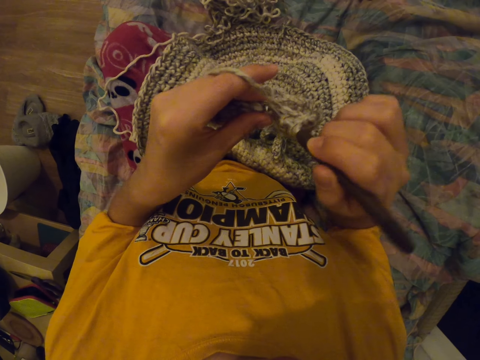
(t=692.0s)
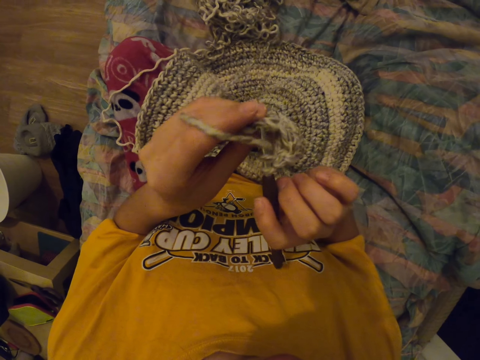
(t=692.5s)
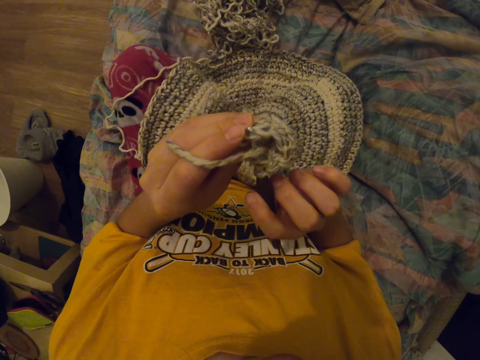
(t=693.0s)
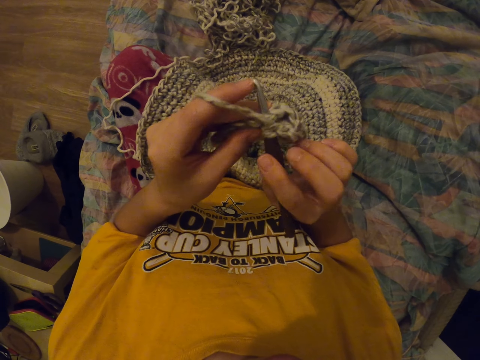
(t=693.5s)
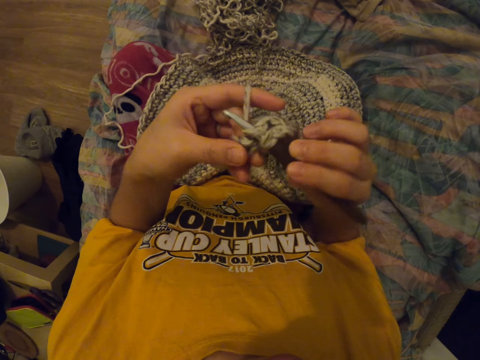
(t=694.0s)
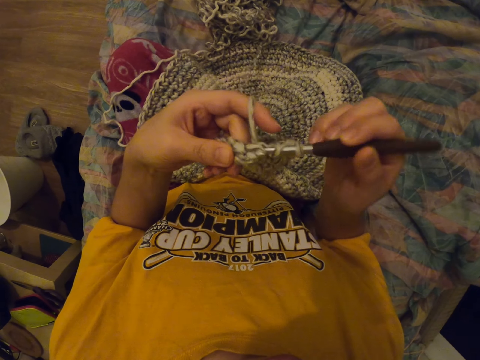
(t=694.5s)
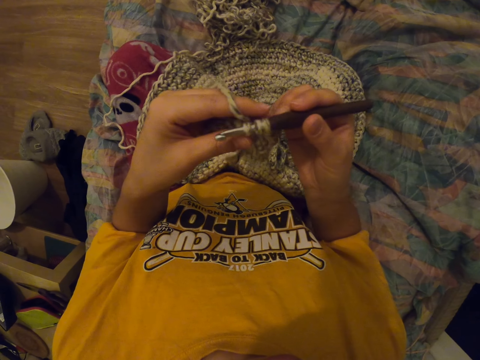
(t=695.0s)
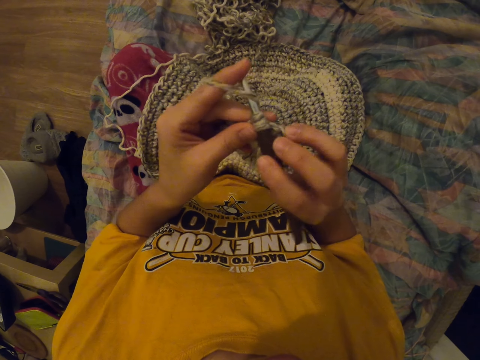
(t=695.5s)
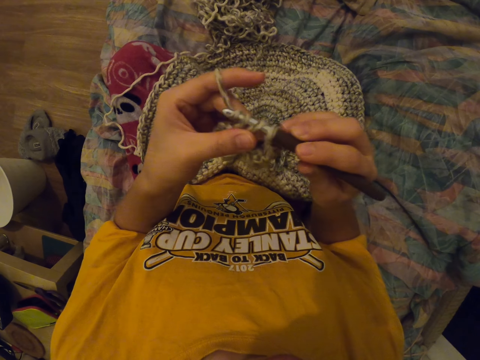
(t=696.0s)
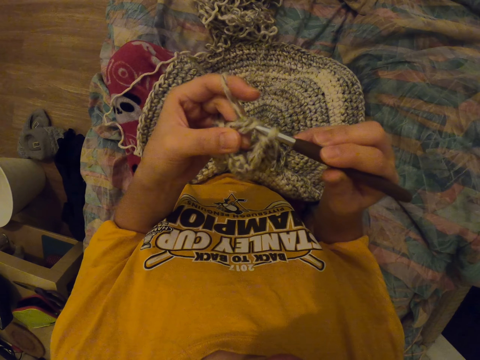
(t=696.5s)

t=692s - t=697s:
The camera wearer knits the fabric with a yarn and a crochet hook.

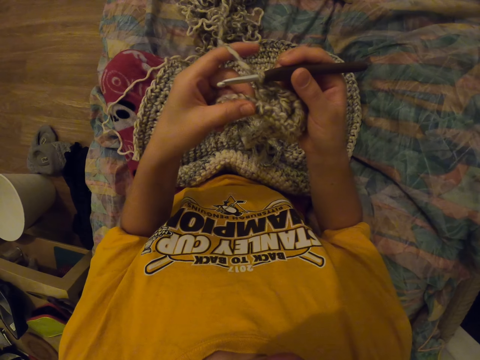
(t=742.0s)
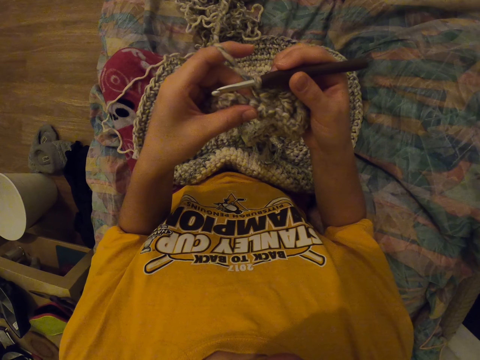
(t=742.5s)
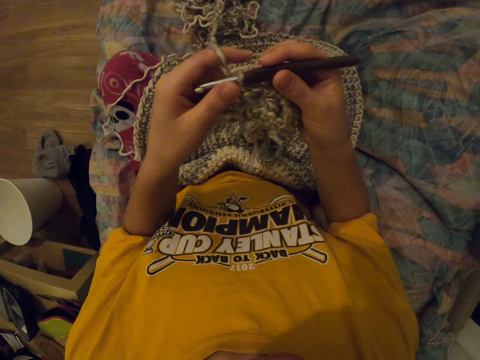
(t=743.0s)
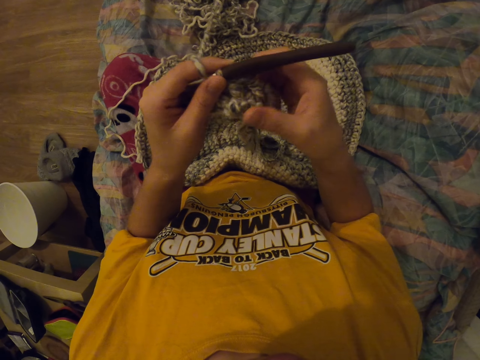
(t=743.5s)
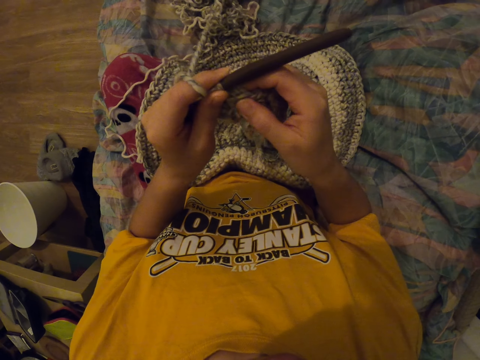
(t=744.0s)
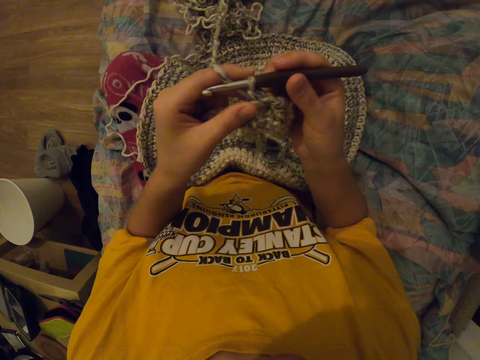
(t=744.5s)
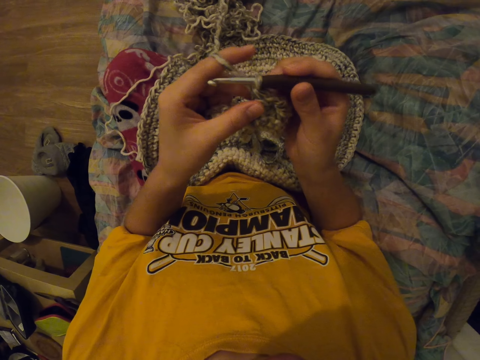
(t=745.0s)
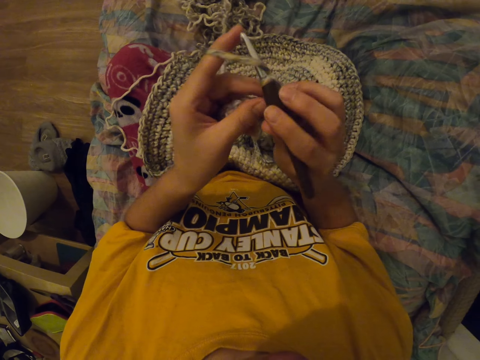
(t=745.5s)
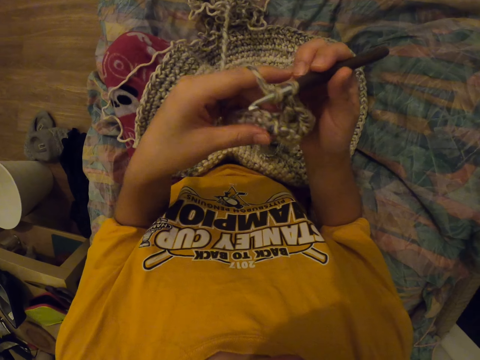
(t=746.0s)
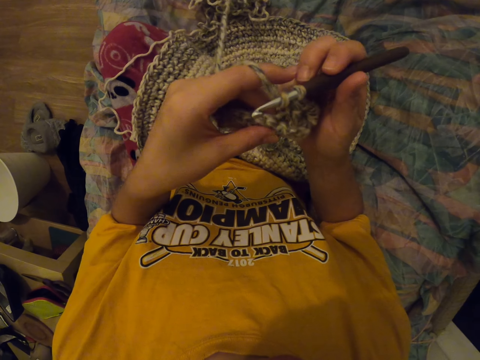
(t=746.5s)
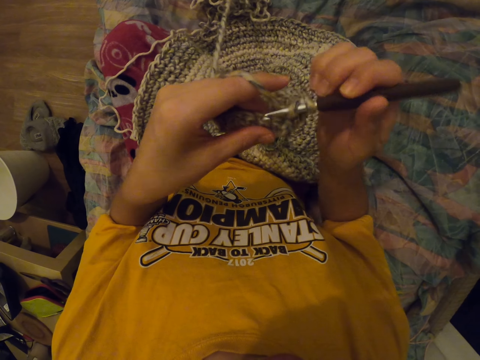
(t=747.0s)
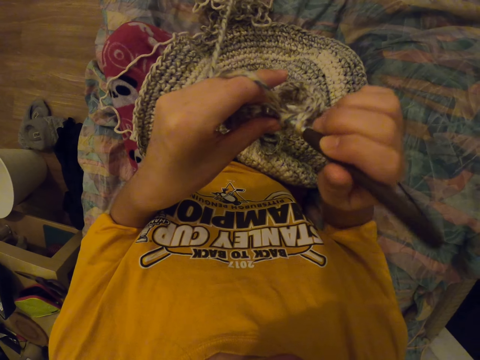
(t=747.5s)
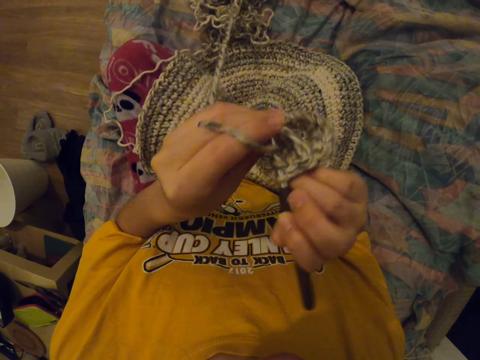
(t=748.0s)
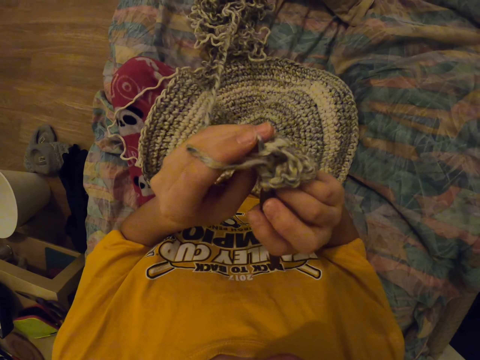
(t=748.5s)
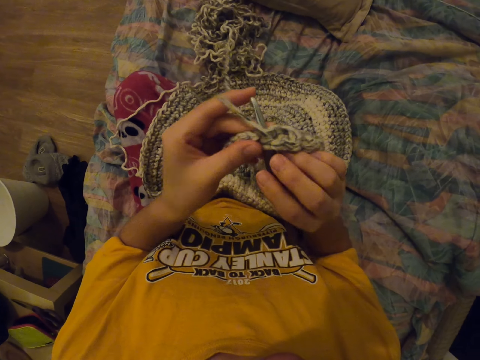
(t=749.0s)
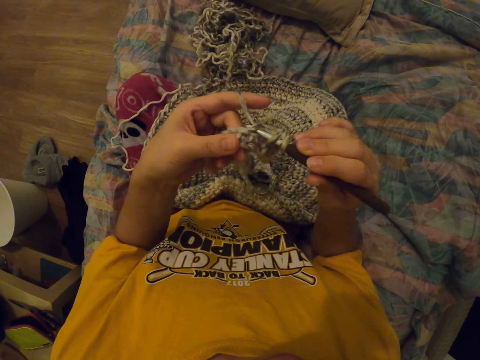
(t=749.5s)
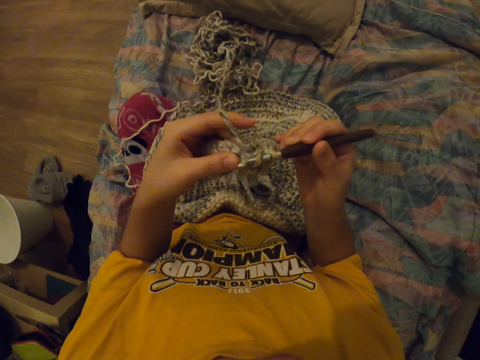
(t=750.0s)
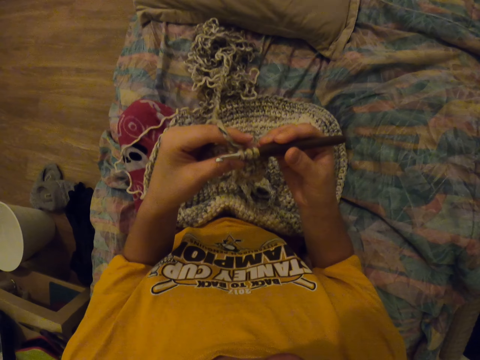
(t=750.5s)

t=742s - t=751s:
The camera wearer holds the bag with her right hand. She holds the needle with her right hand. She sews with the punch needle.

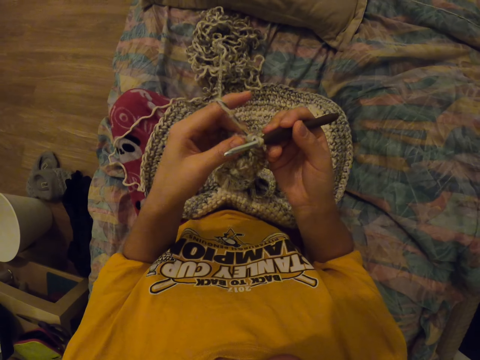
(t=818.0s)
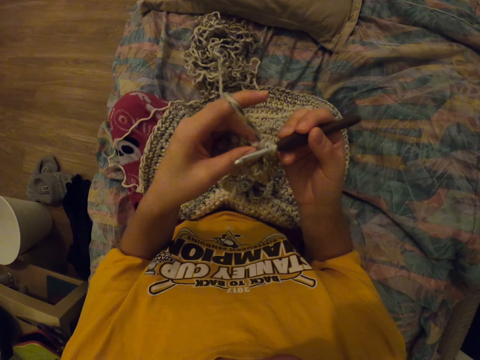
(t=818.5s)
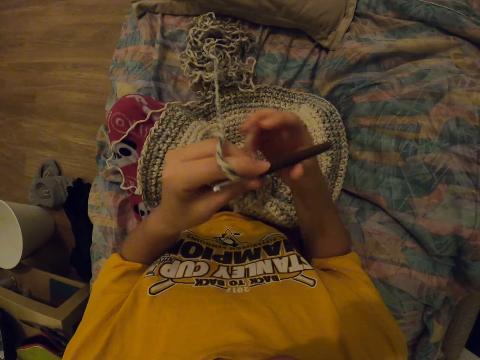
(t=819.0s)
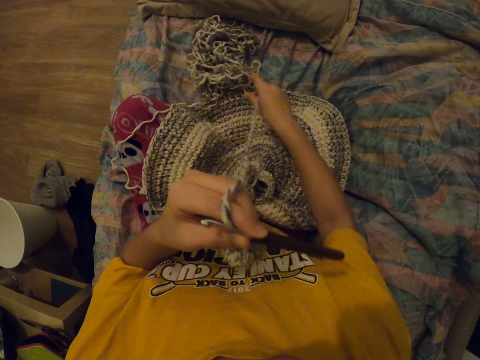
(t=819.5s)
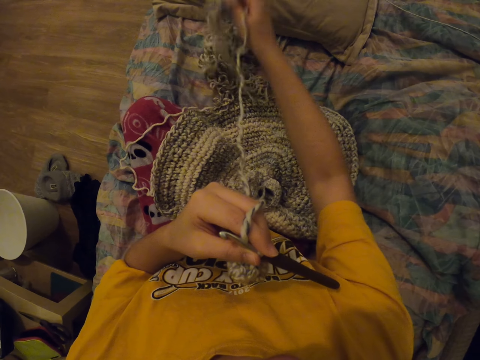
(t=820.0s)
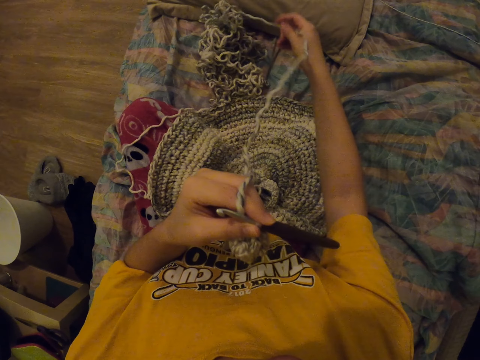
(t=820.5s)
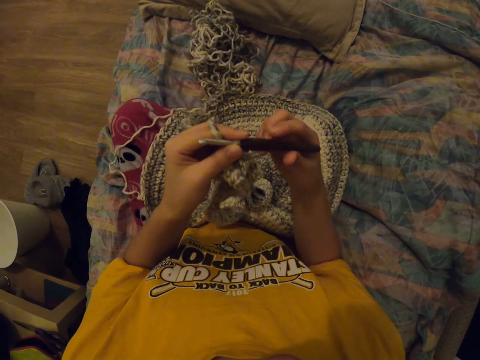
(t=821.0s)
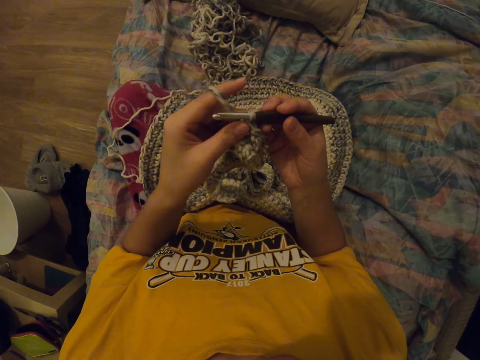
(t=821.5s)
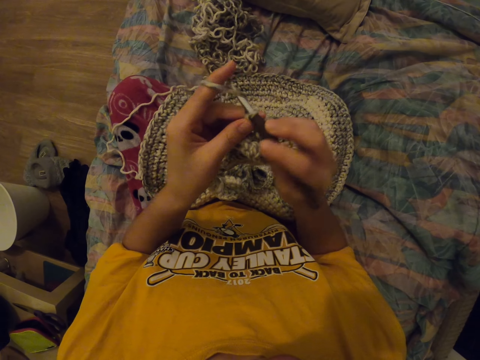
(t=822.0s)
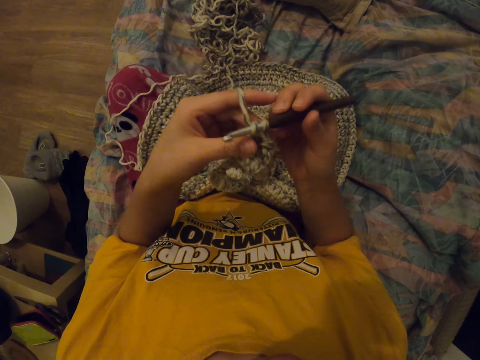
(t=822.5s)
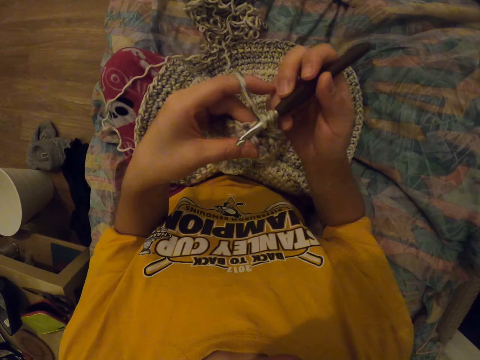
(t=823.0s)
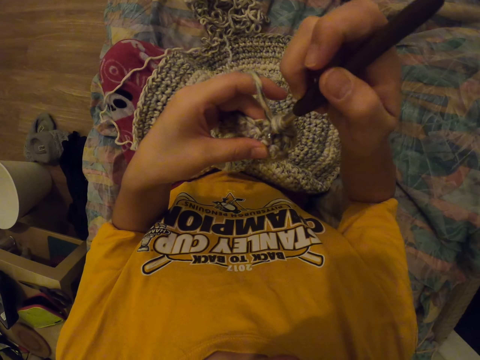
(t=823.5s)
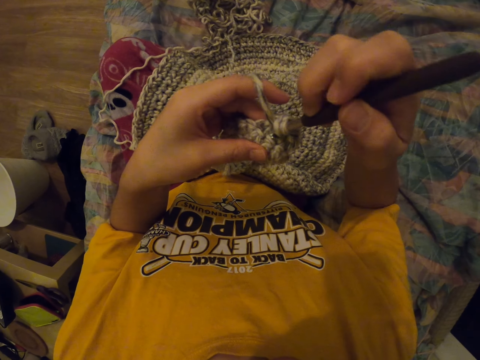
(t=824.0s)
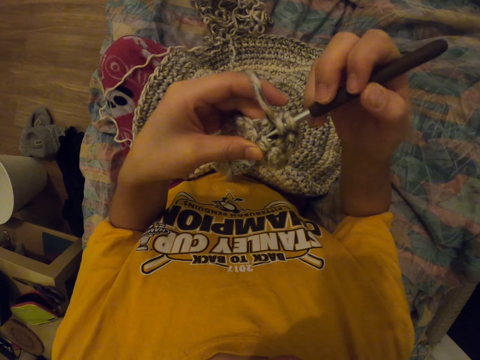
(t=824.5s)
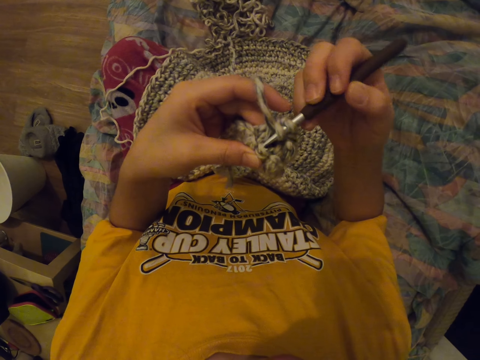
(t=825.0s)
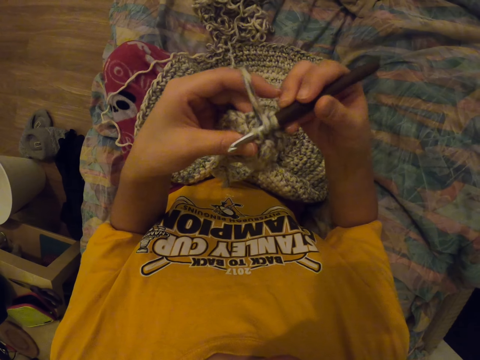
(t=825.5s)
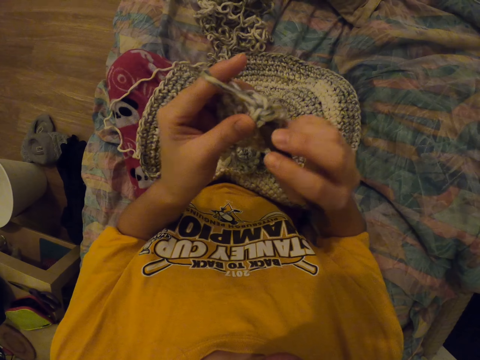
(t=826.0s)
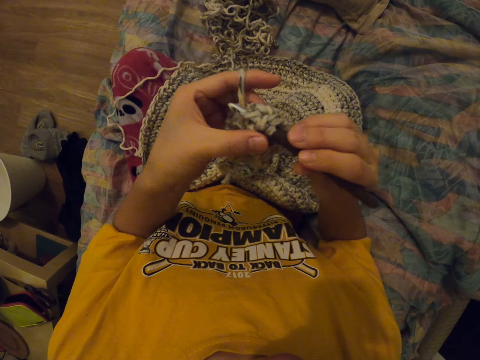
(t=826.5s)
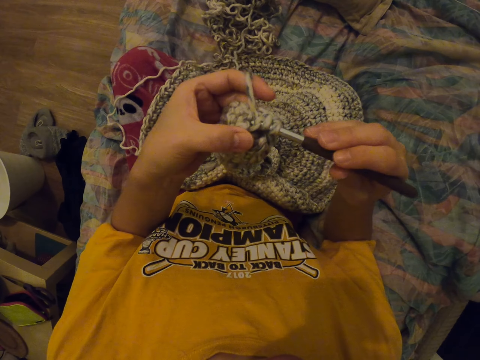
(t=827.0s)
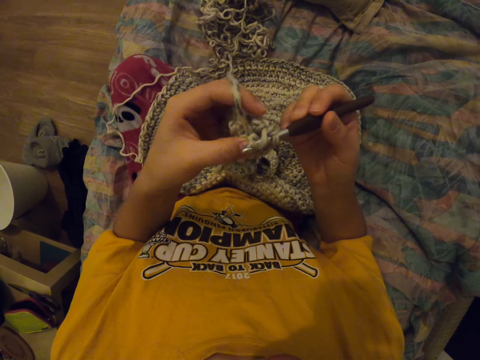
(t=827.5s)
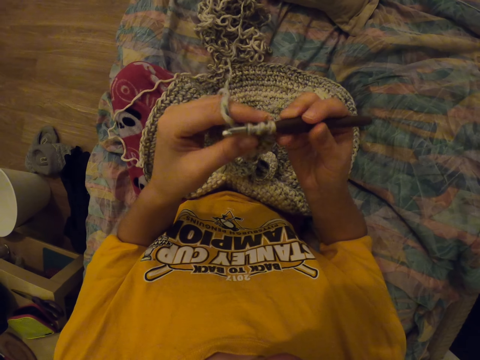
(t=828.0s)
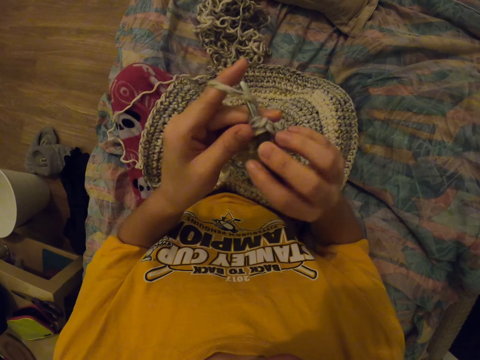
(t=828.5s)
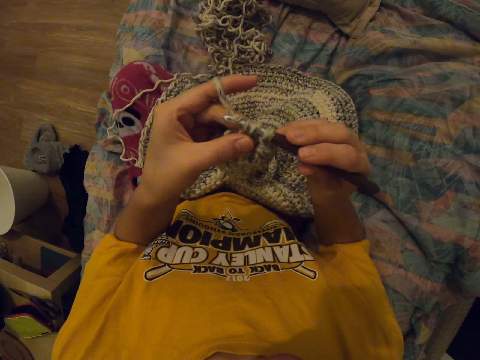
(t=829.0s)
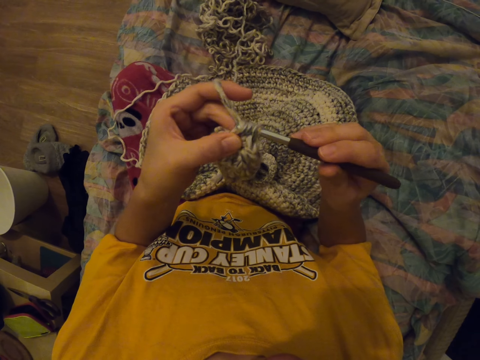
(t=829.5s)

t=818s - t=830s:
The camera wearer pulls the thread with her right hand. She moves the yarn. She holds the punch needle and sews with the punch needle. She knits the fabric with the yarn and a crochet hook.
